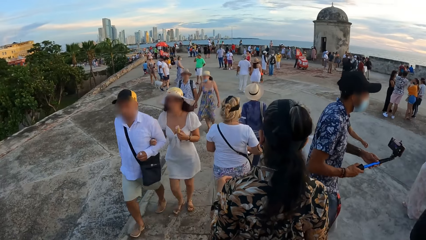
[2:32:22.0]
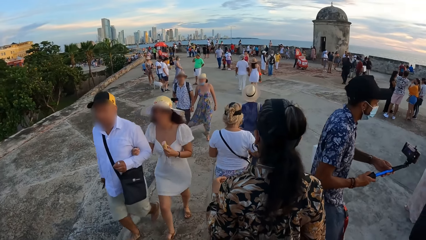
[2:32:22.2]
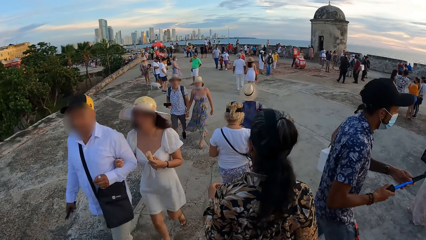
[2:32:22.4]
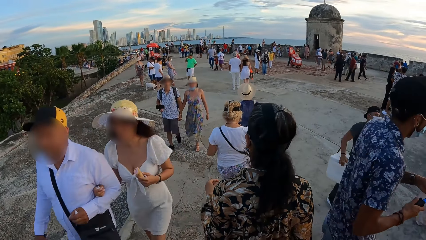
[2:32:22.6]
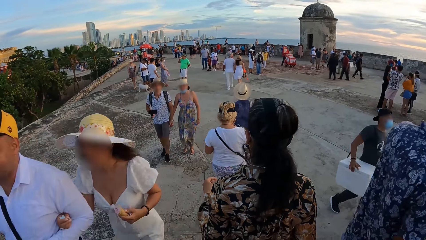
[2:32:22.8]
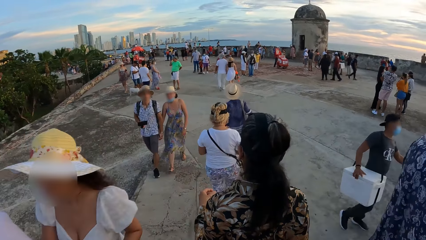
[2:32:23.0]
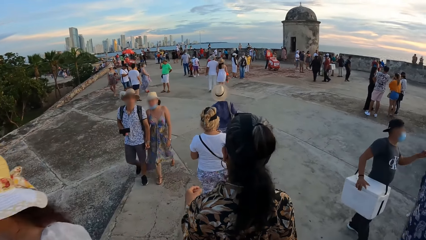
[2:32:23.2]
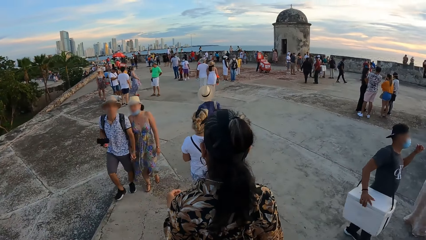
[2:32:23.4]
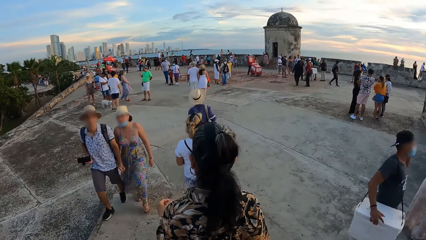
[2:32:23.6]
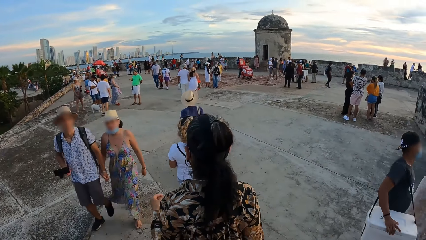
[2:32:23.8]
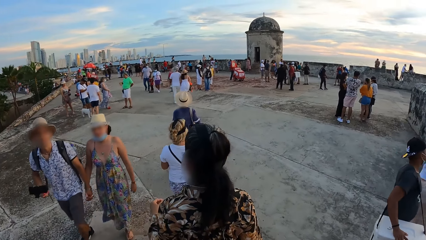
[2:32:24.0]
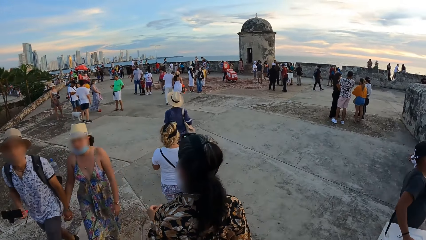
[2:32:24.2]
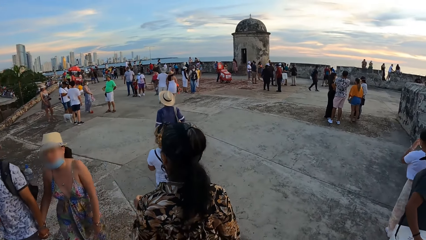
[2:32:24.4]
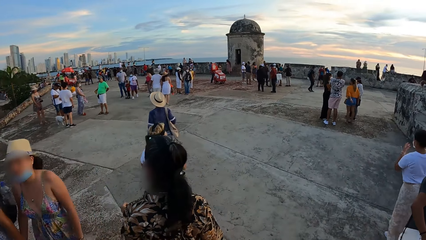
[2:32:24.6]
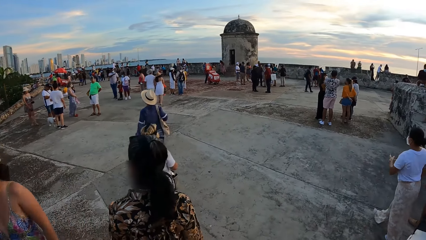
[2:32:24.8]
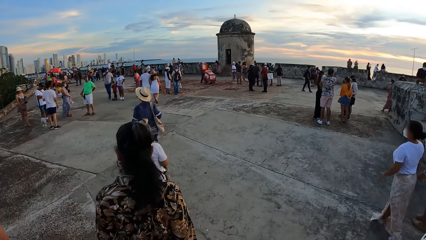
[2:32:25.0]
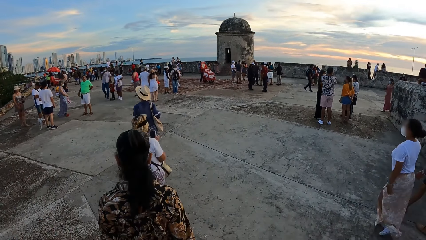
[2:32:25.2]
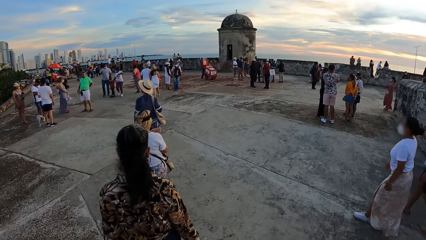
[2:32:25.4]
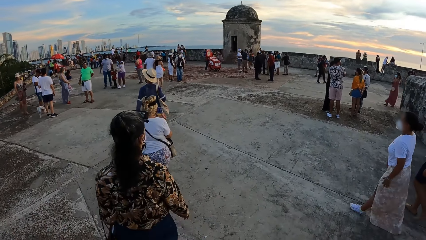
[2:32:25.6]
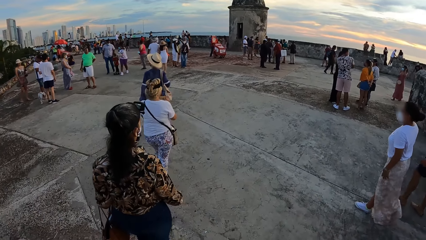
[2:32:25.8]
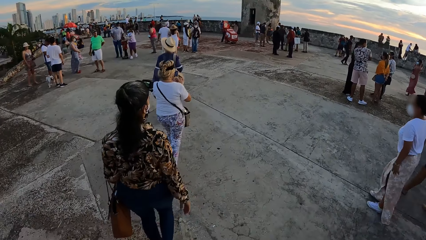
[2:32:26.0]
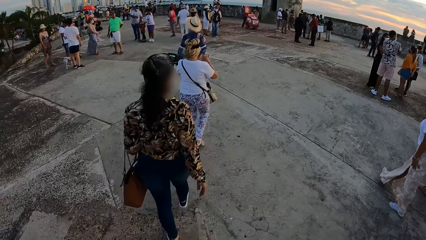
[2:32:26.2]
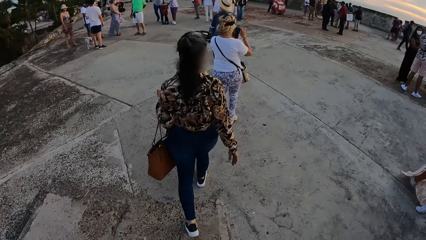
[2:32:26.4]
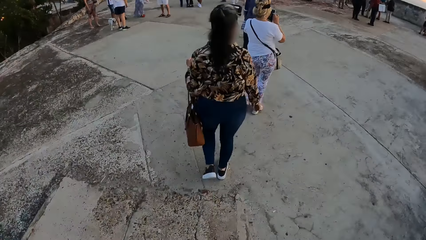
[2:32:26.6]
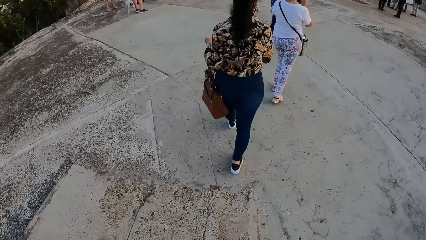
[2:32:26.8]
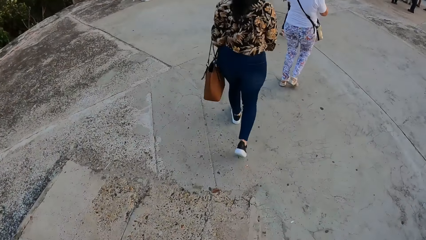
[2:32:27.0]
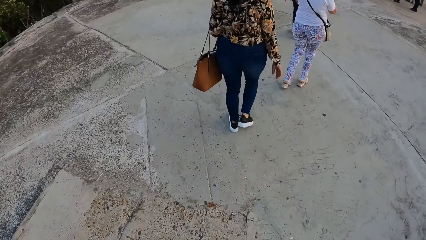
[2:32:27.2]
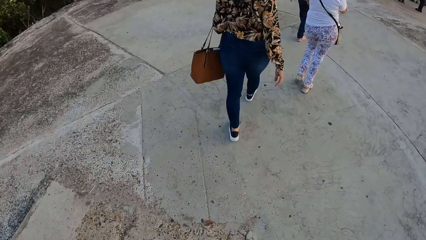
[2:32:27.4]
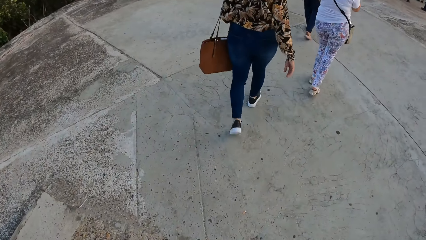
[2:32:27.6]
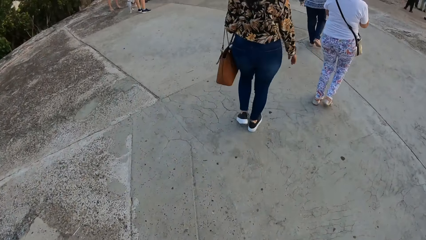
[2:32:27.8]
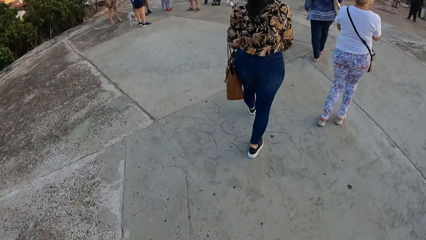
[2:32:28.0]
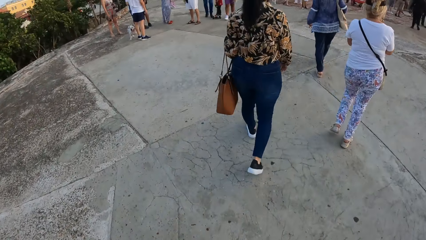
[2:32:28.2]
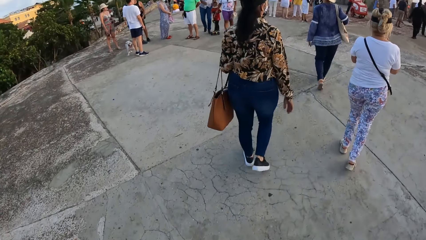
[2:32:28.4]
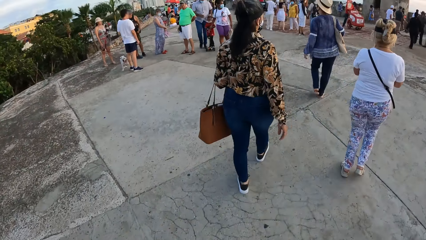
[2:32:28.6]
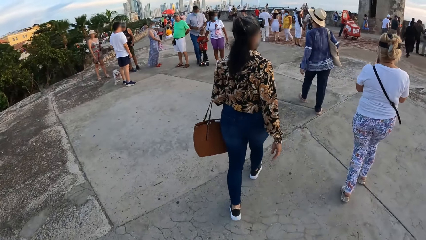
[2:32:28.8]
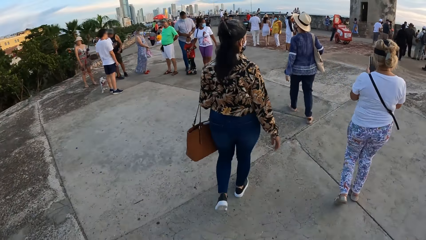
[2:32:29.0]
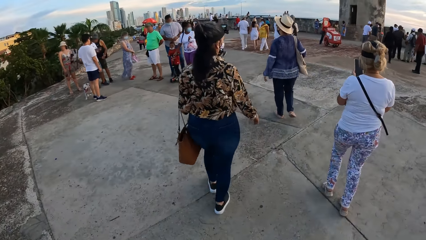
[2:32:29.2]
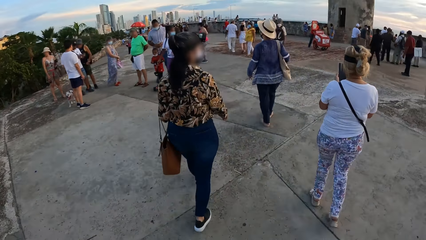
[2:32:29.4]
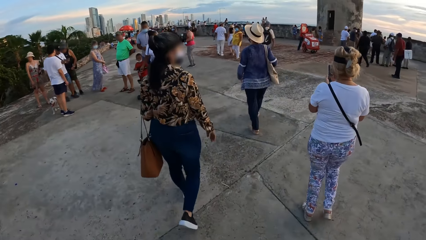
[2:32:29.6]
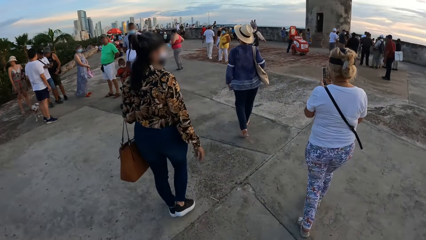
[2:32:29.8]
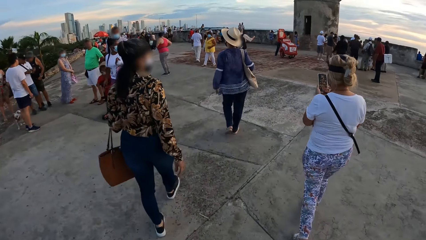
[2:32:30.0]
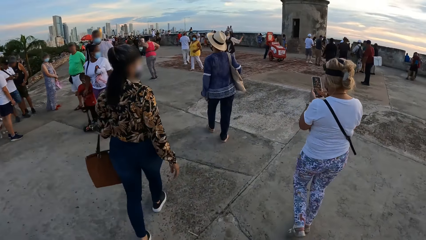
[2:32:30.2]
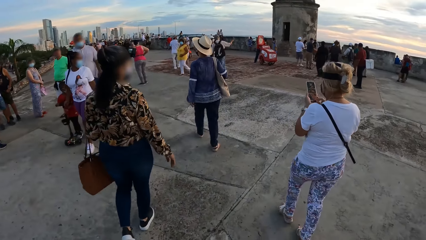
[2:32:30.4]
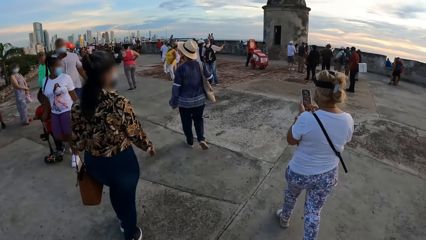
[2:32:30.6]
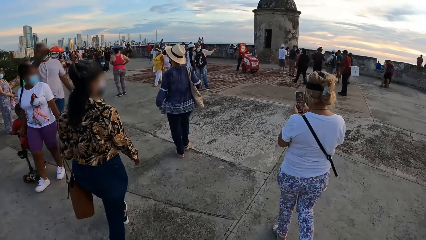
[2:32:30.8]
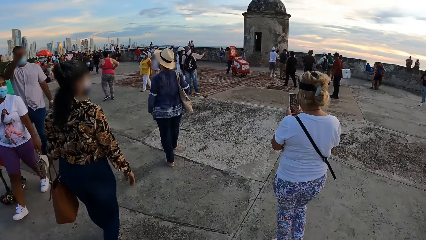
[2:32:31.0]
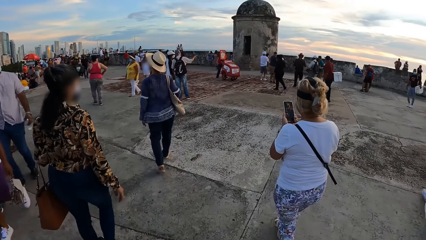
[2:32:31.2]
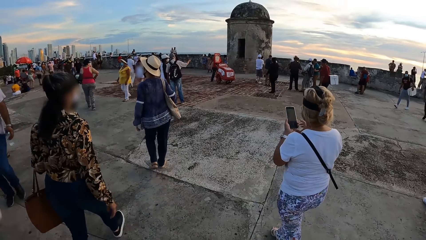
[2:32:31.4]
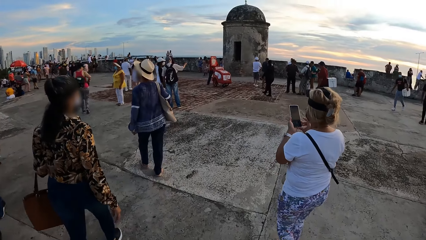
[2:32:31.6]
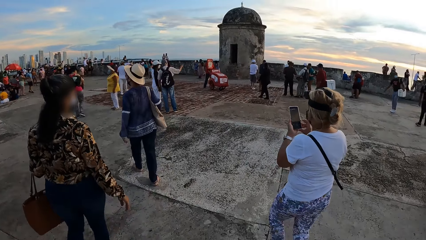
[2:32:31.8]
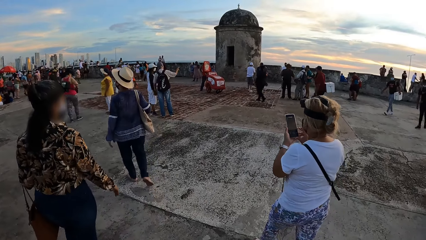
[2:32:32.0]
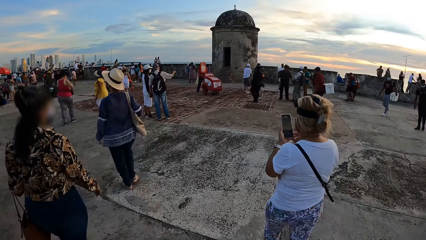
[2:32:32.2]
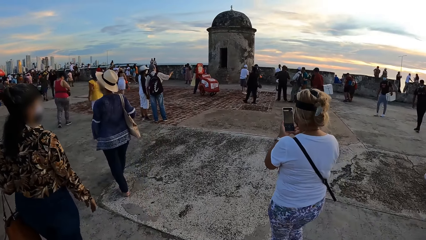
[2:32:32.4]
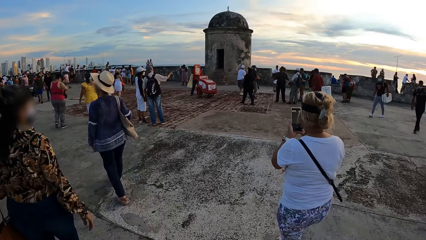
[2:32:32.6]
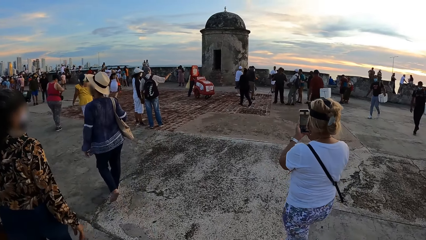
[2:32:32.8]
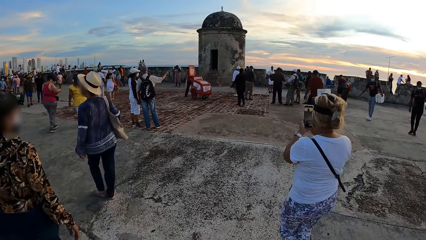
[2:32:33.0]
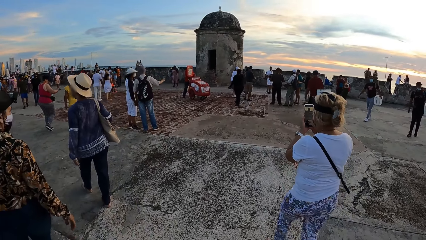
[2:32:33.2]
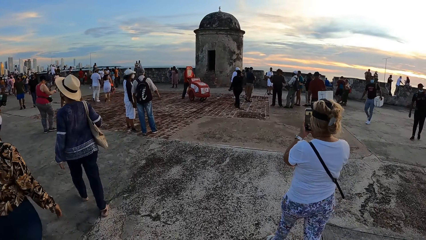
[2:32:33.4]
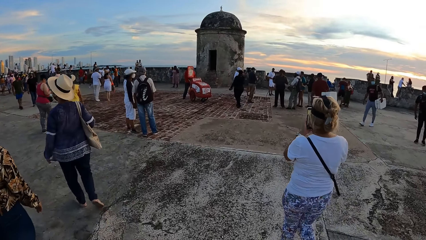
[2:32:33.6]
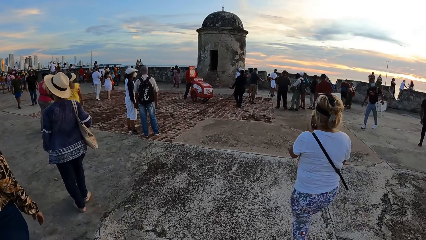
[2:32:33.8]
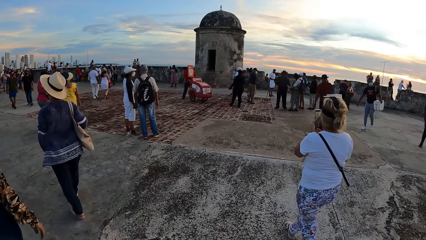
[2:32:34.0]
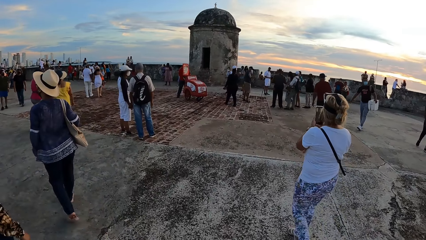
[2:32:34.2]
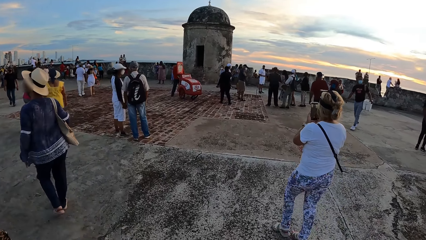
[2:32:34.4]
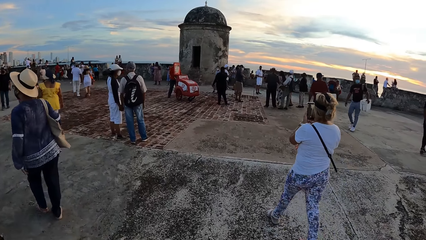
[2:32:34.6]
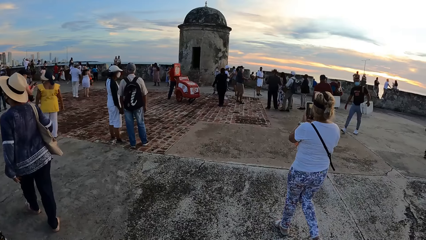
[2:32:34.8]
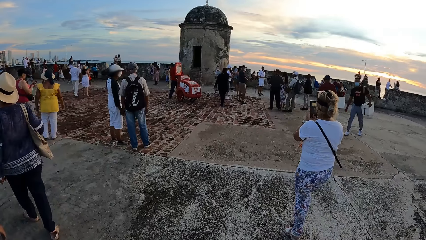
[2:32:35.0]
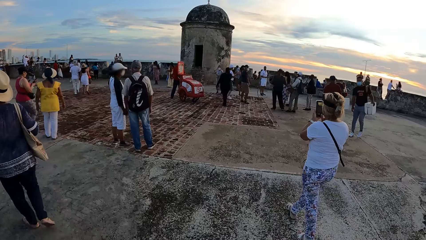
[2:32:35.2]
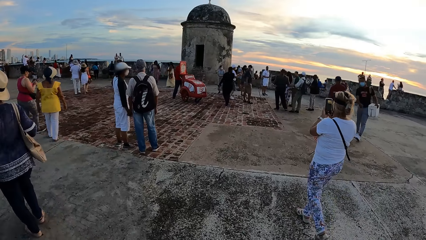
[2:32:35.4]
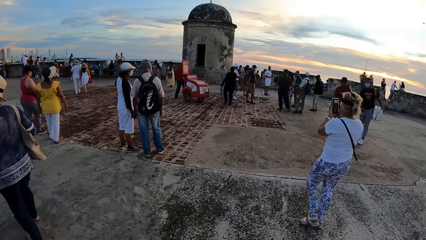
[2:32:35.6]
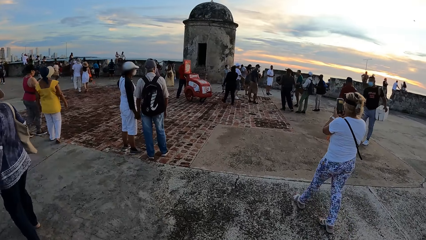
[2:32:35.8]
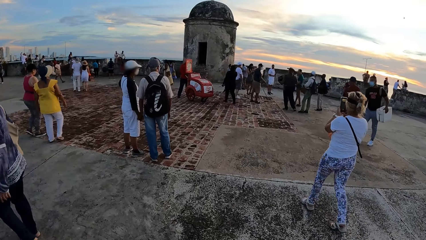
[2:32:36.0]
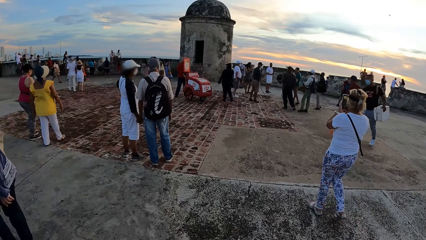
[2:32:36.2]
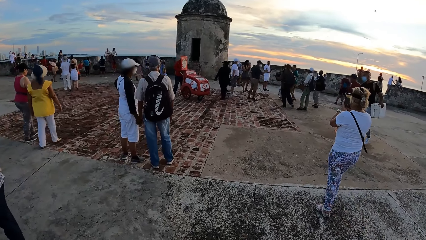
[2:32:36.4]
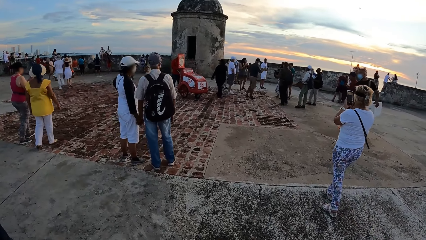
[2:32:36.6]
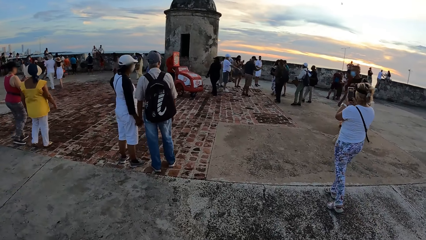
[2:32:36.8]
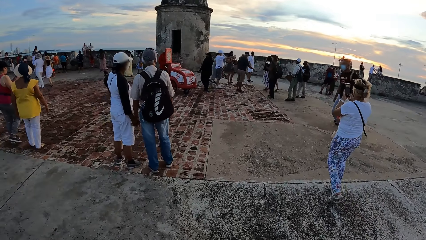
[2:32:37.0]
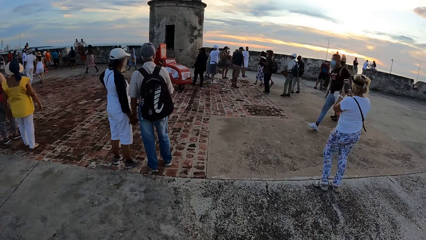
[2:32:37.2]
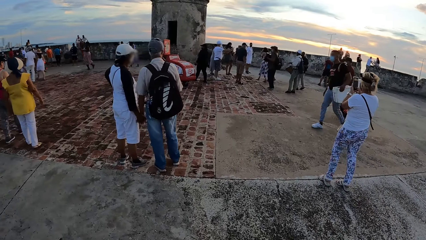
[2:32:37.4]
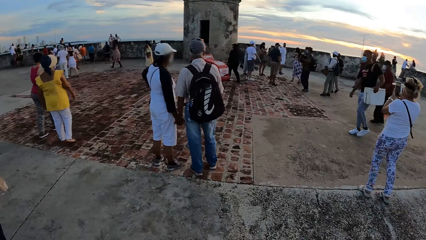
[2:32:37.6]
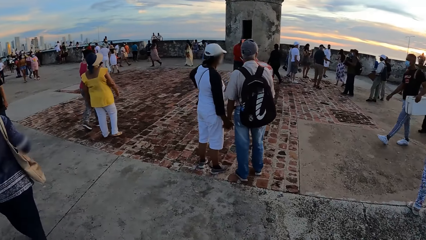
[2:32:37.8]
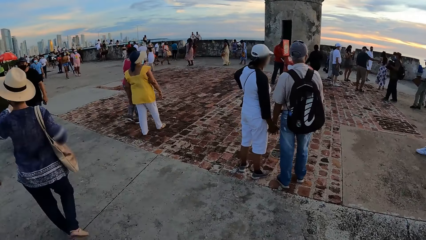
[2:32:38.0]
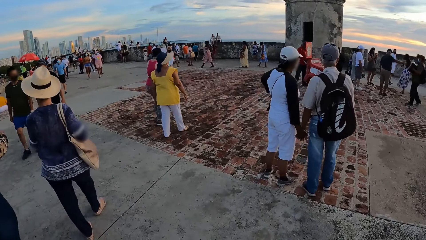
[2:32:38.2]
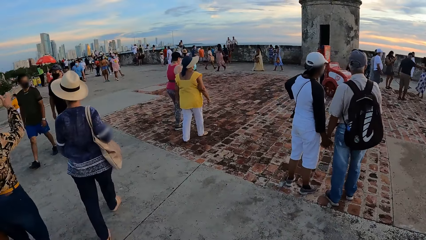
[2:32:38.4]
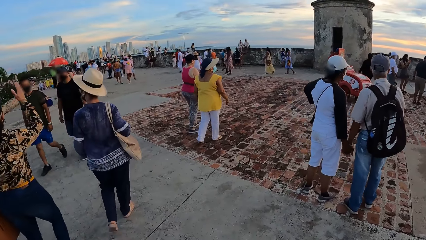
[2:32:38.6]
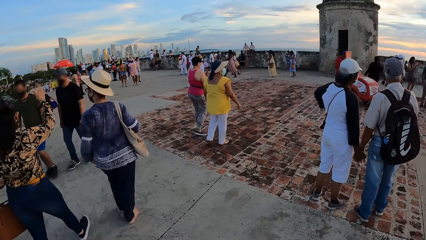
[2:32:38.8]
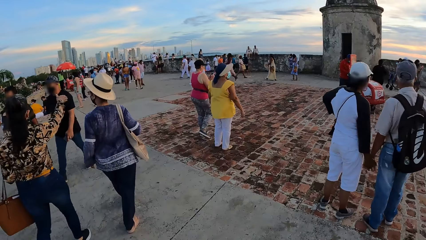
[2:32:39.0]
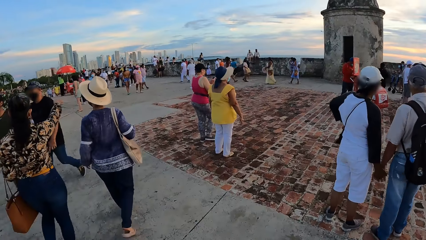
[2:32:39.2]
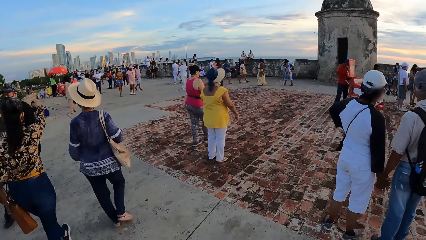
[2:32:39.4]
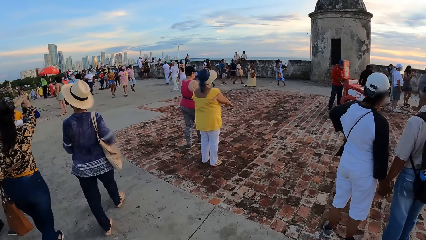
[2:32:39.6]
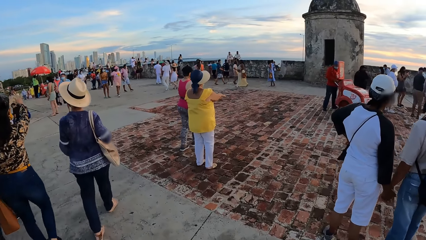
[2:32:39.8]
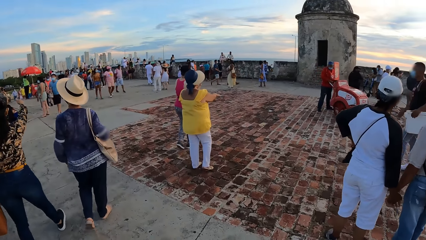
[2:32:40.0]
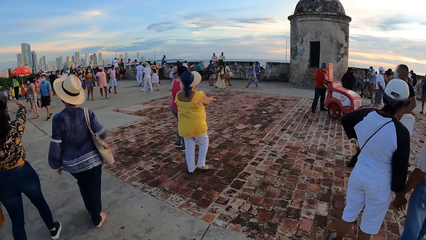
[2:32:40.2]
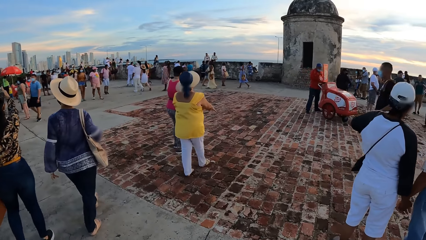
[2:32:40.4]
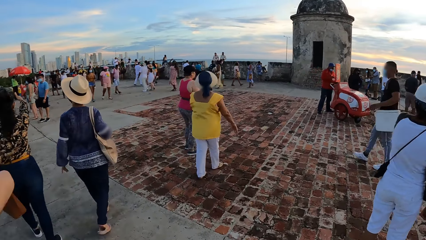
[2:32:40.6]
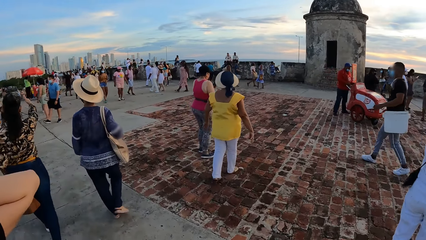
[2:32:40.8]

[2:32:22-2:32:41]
A woman operates a phone in both hands. The camera wearer walks around and looks around.
